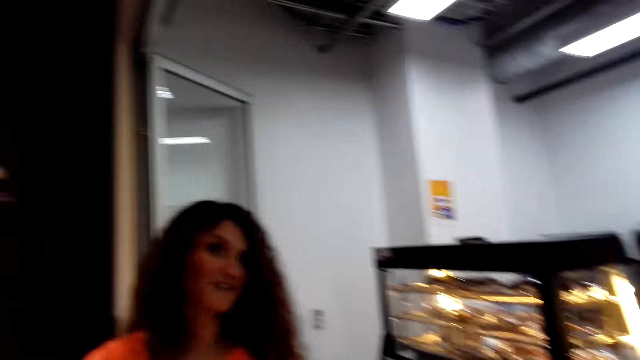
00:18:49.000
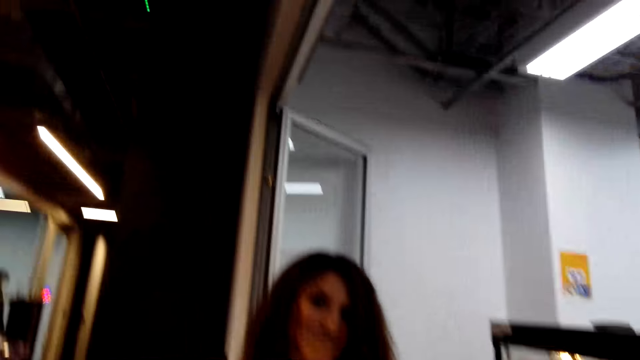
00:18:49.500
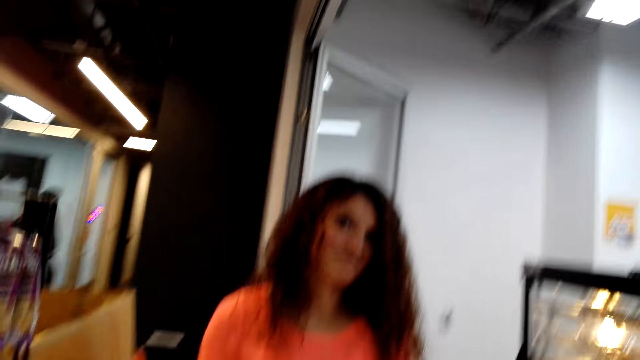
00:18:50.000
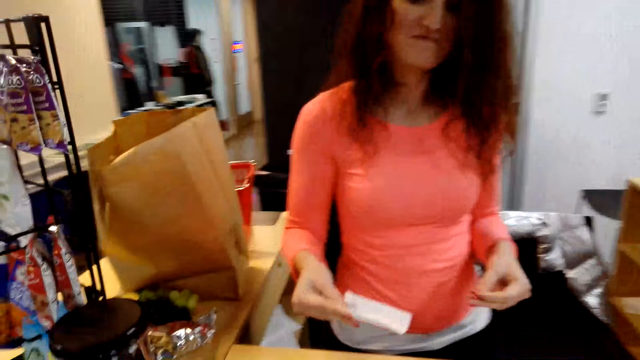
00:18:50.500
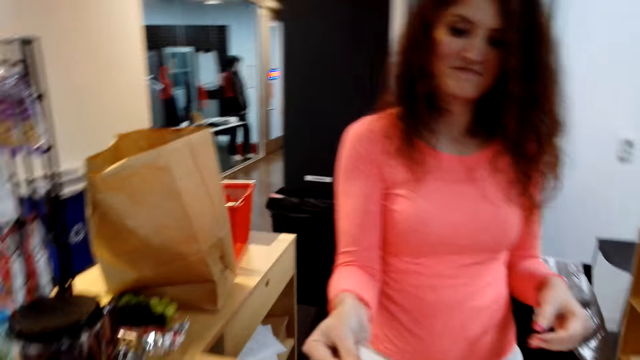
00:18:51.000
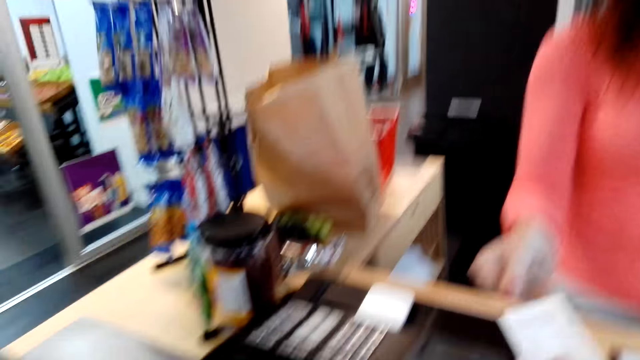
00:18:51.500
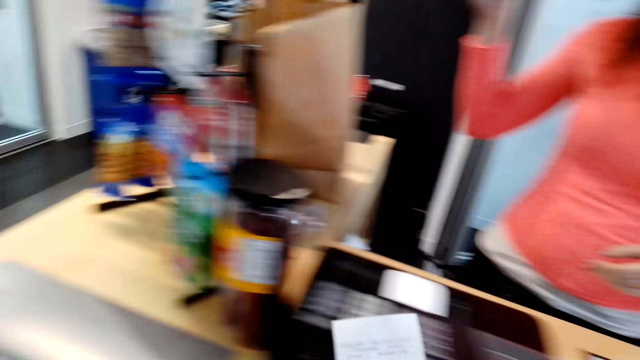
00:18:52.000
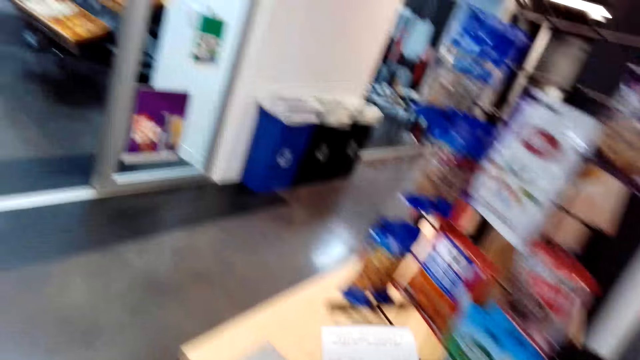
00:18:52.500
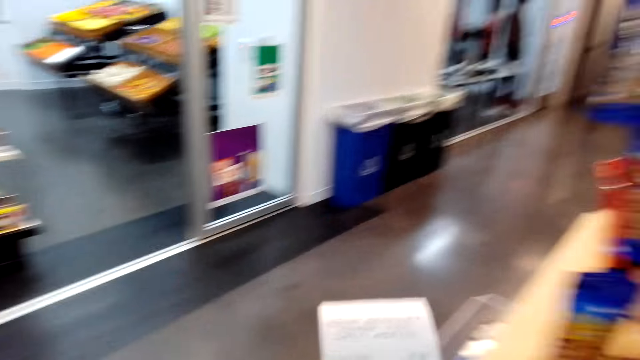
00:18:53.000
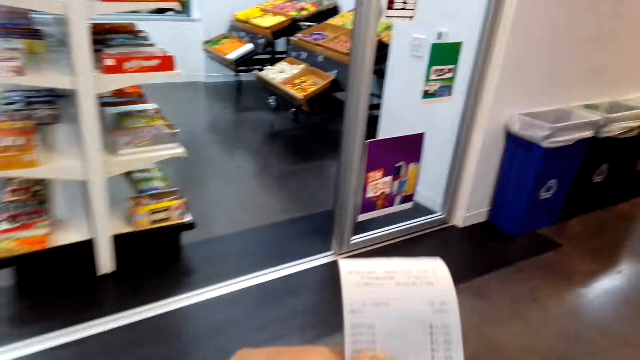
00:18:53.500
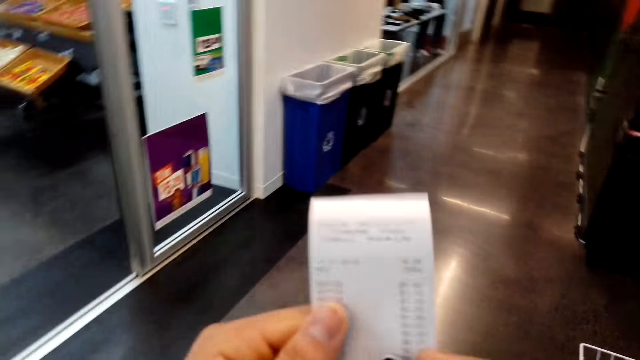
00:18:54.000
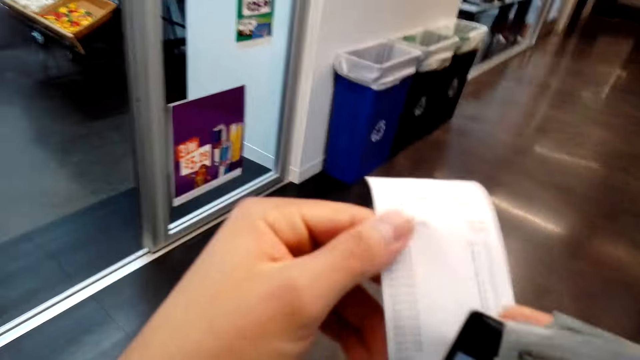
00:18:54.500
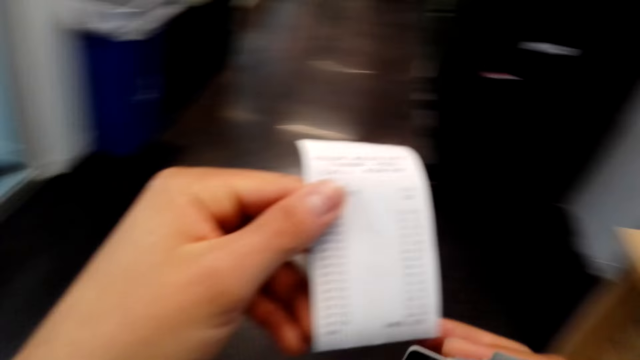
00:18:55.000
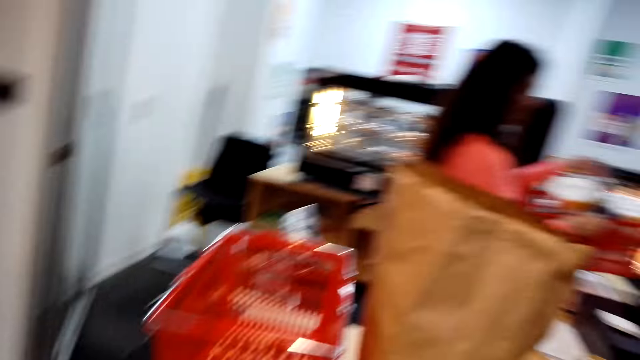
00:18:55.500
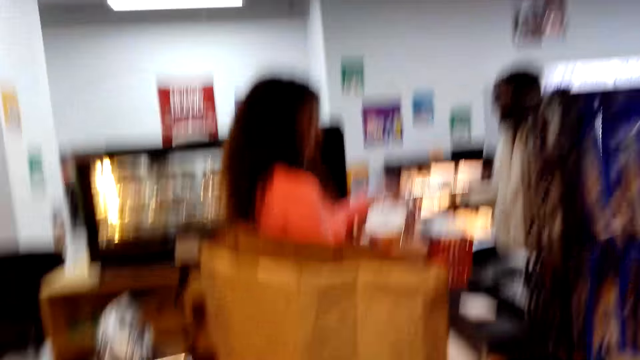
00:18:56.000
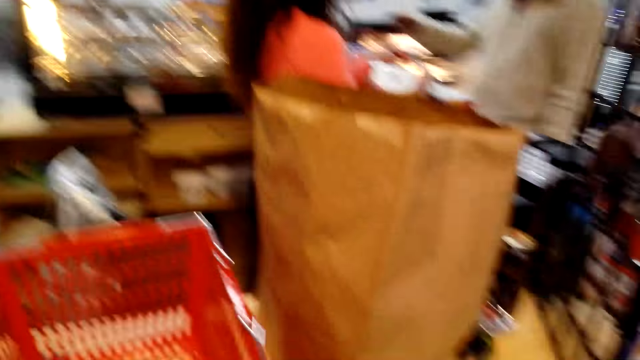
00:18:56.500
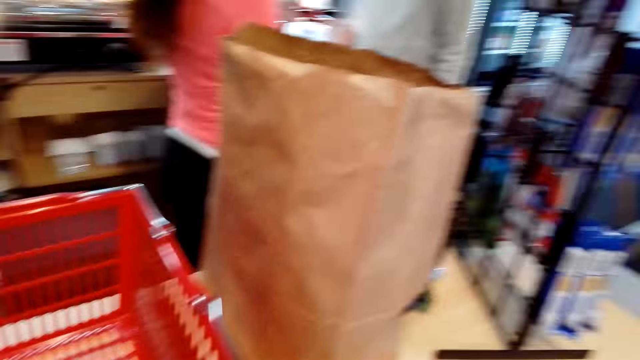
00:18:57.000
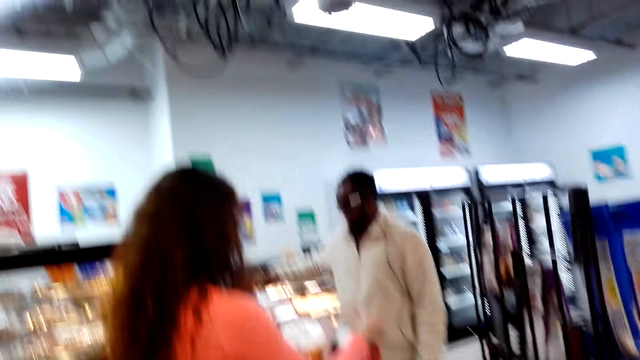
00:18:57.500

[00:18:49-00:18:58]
The camera wearer picks a receipt from the cashier. They walk around the shop. They read the receipt. They hold the receipt.

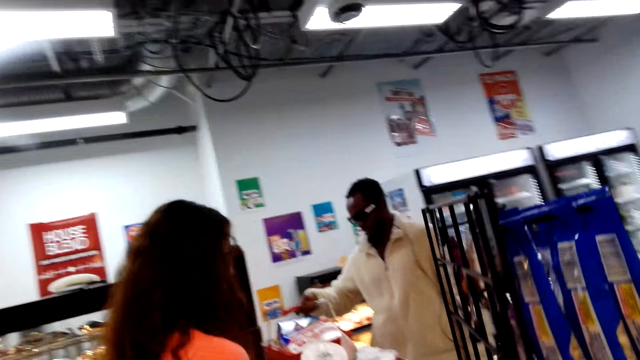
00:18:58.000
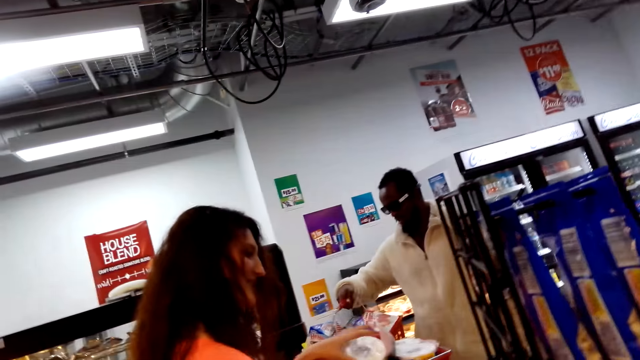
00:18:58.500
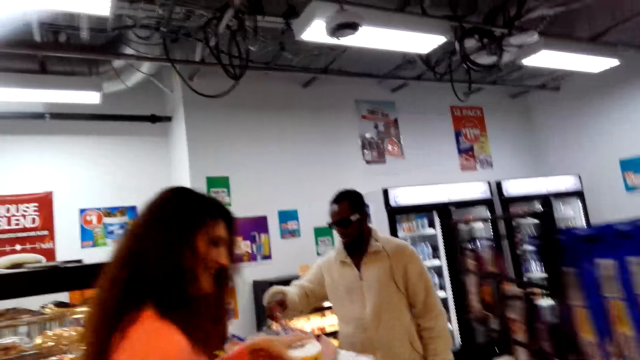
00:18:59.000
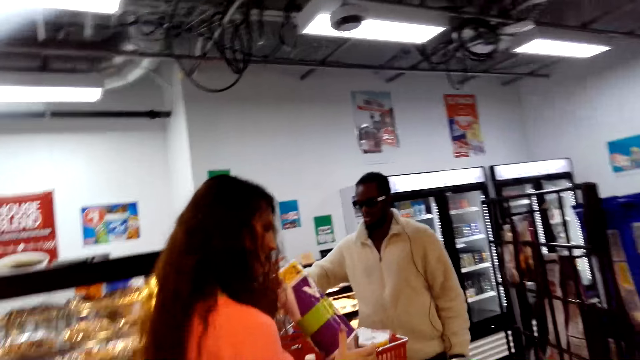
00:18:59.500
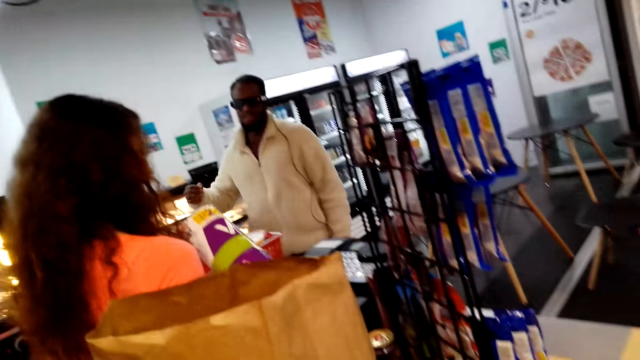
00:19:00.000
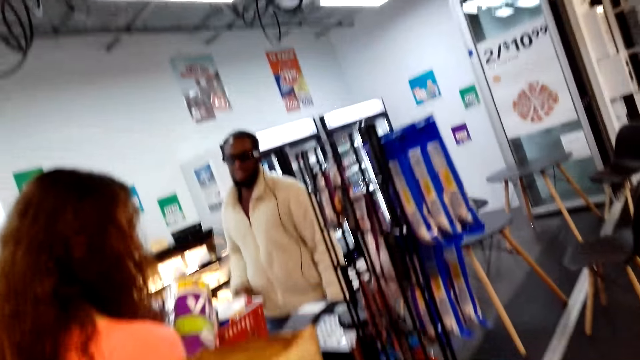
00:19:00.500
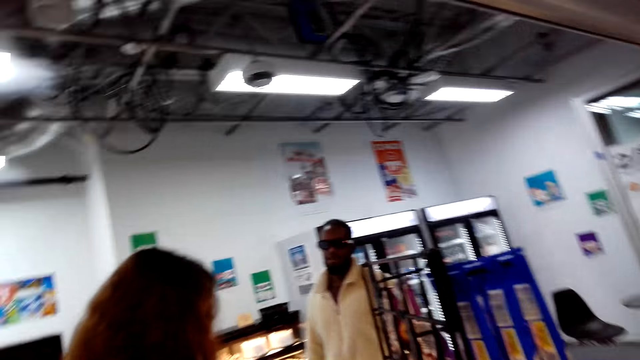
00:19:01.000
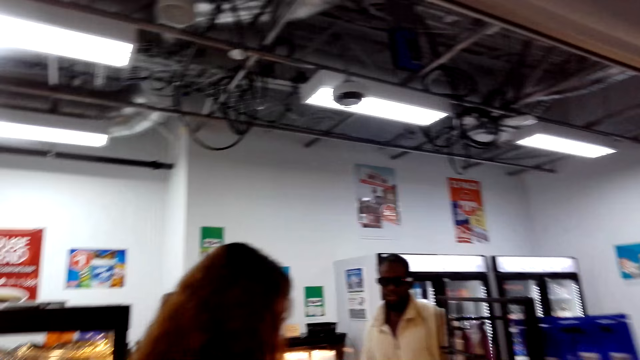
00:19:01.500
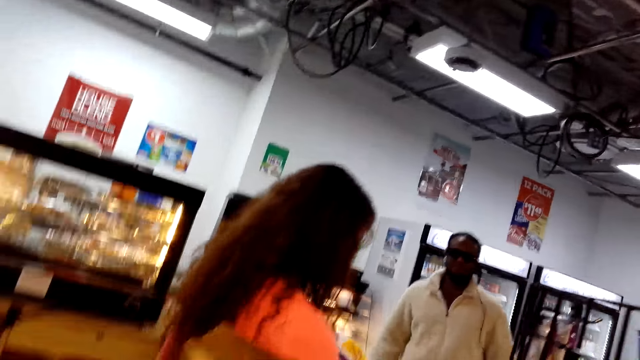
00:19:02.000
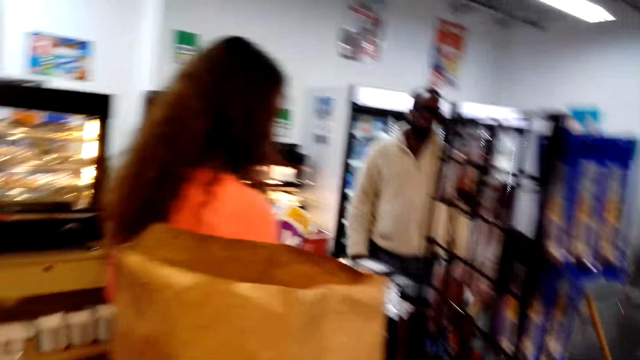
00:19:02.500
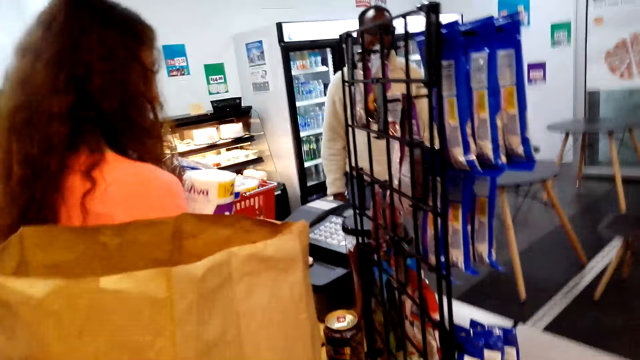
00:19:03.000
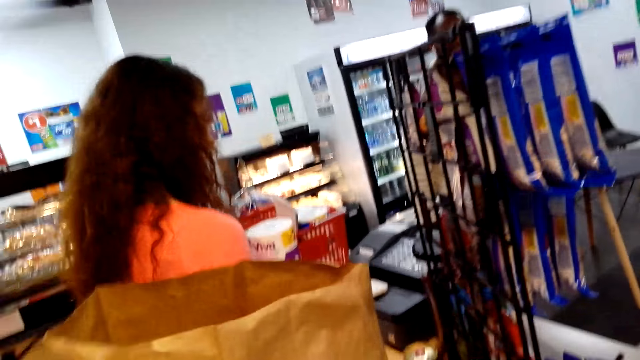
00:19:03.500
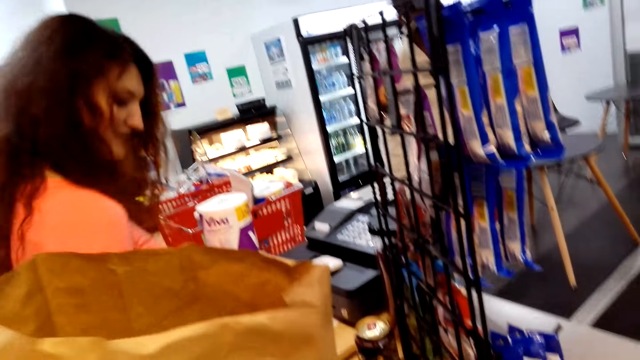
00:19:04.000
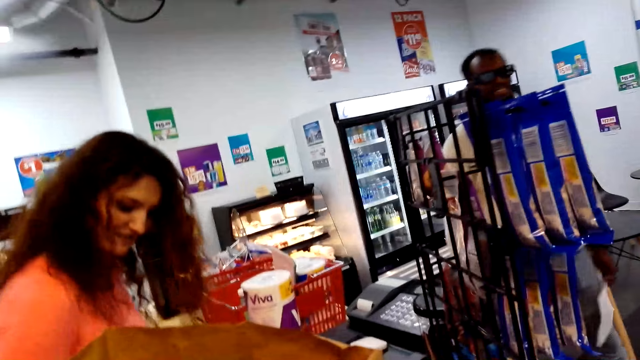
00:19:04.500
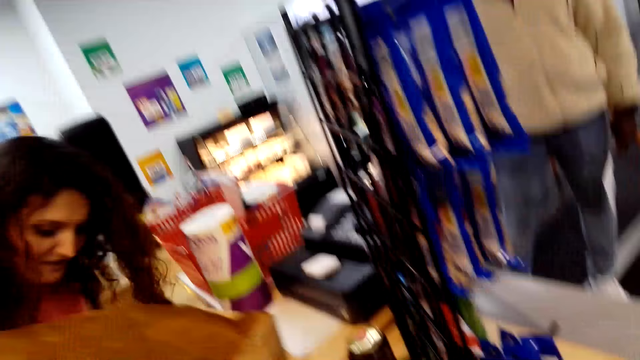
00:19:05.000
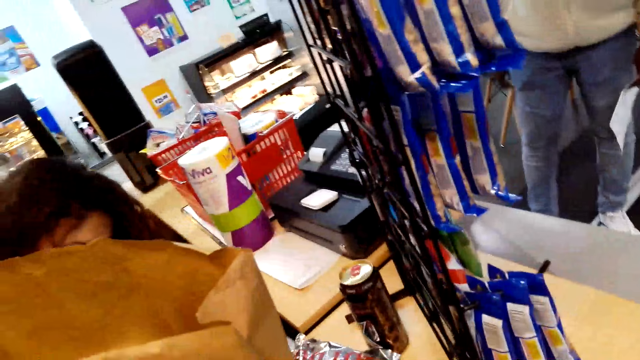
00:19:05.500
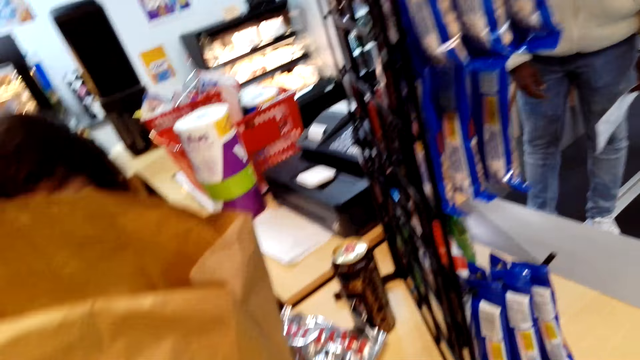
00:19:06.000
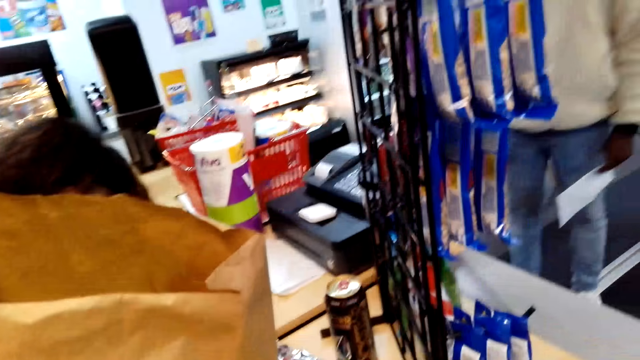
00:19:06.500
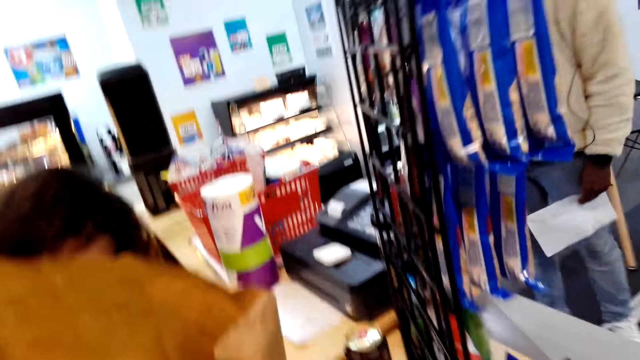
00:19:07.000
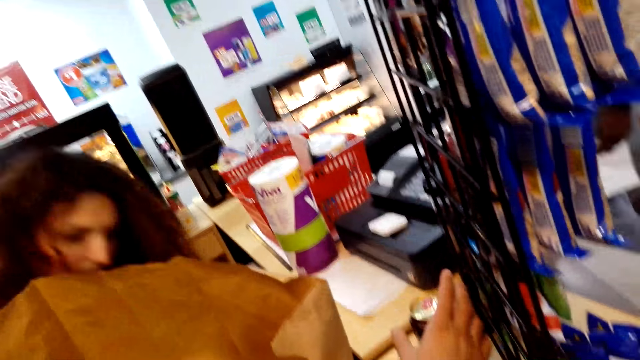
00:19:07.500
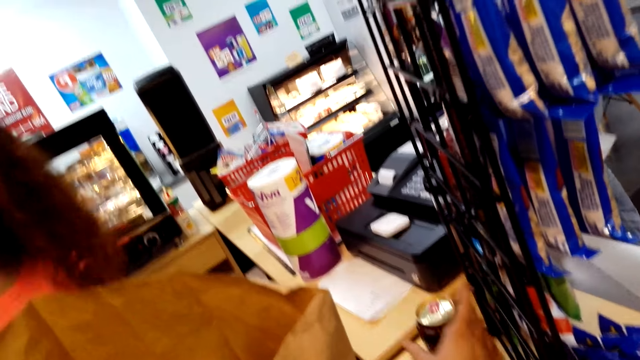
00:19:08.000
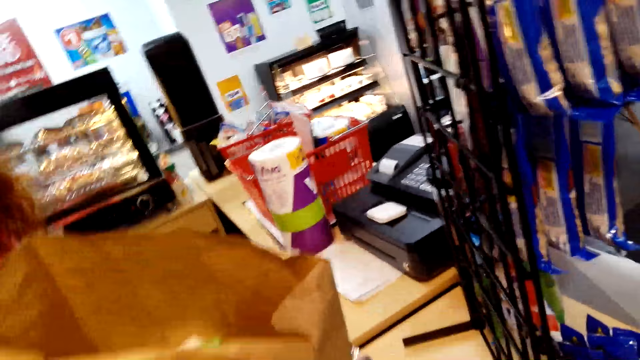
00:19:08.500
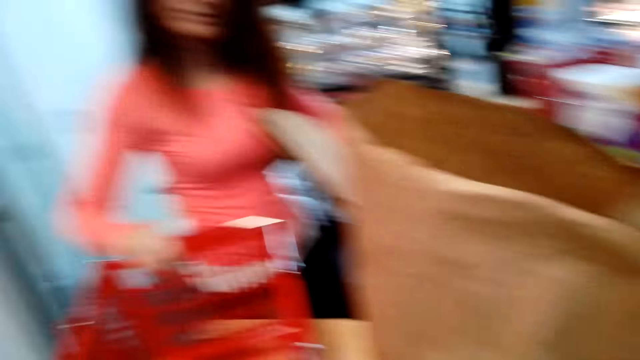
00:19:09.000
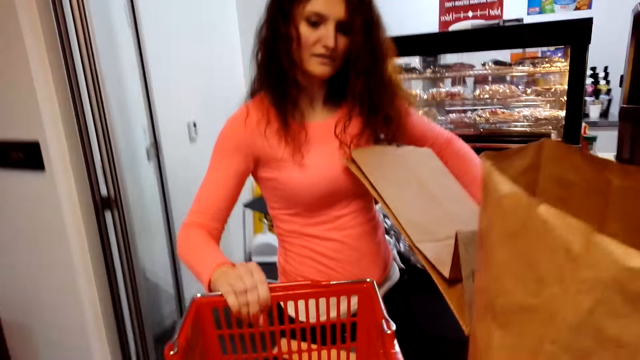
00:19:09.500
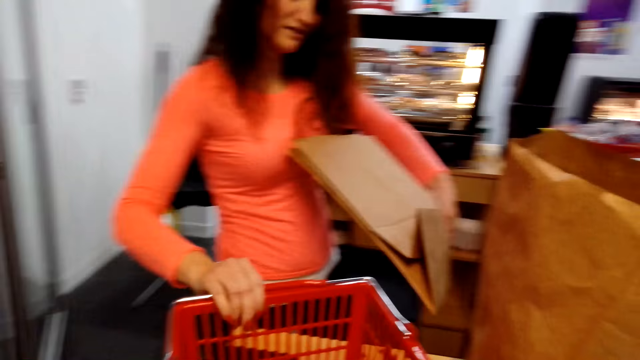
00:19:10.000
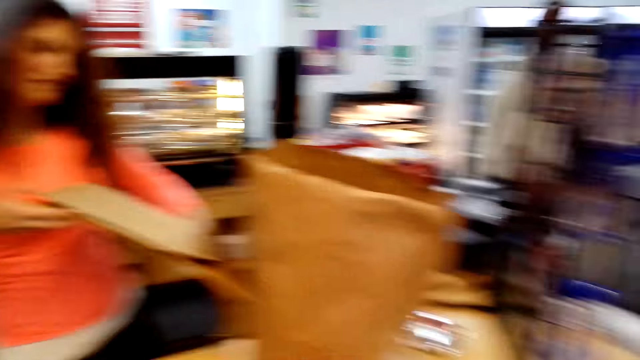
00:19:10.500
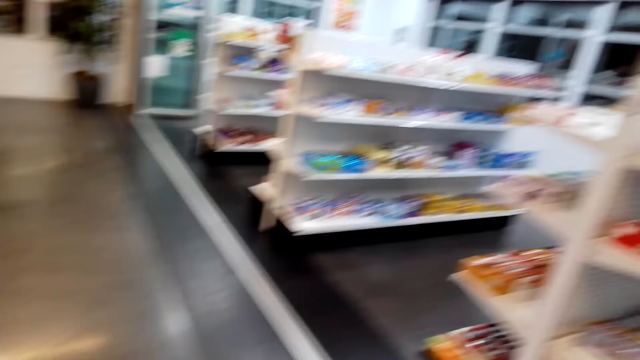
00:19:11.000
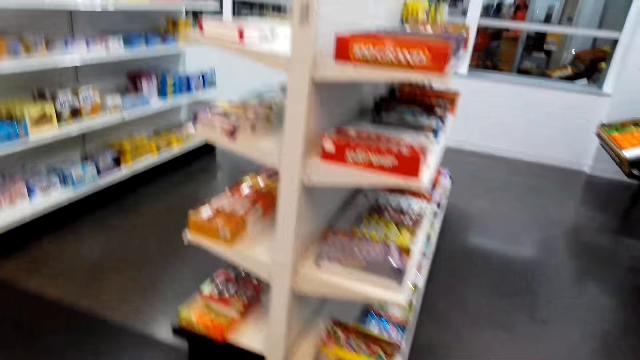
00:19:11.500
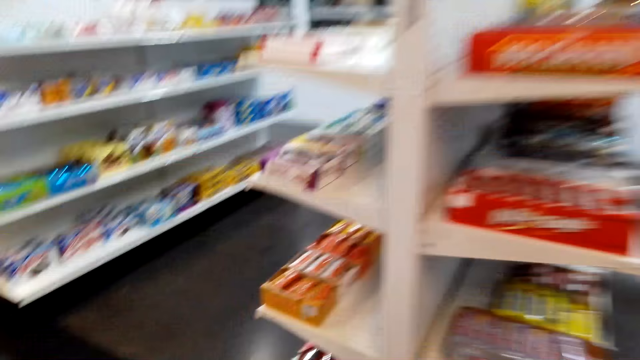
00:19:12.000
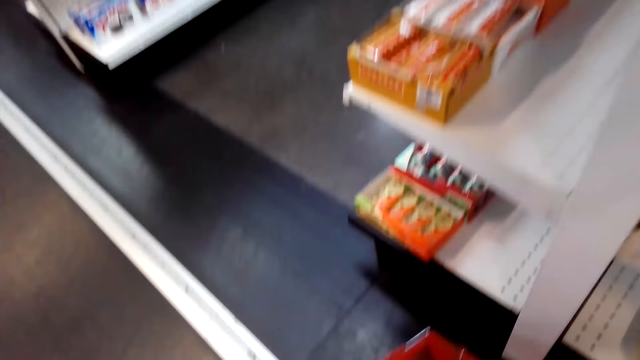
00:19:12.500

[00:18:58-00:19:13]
The camera wearer turns around the shop. A cashier packs items in a bag. The cashier totals the items. The camera wearer moves a canned beverage. They pick a can from the counter. They converse with the cashier. They put a shopping bucket on the floor. They turn around the shop.
